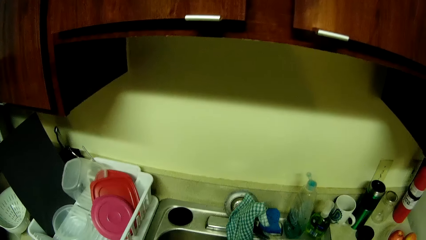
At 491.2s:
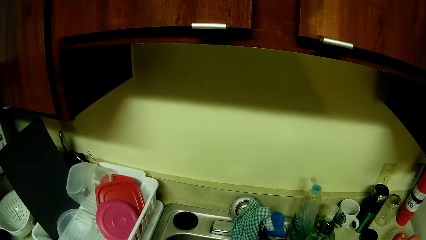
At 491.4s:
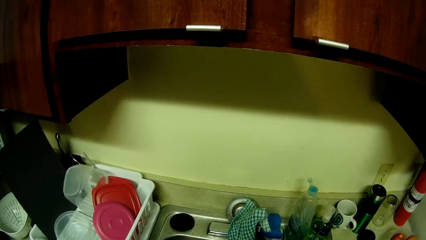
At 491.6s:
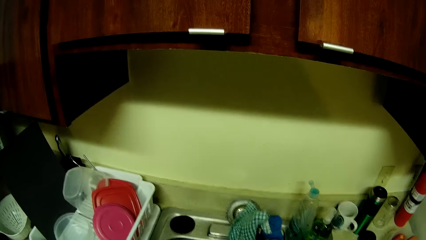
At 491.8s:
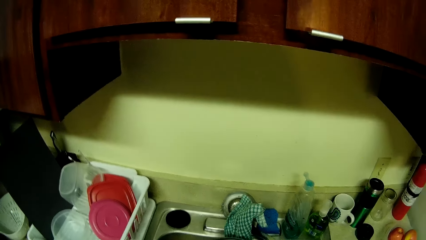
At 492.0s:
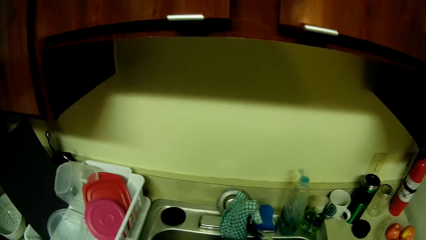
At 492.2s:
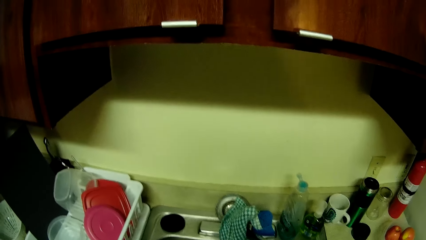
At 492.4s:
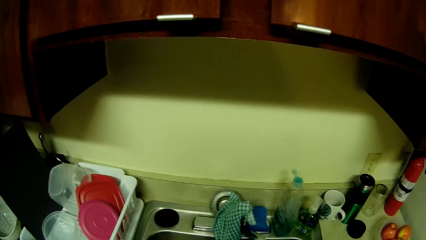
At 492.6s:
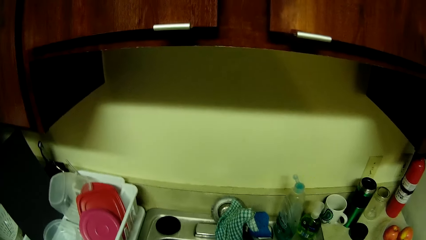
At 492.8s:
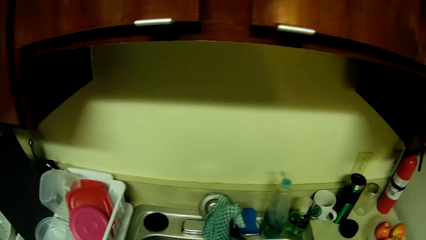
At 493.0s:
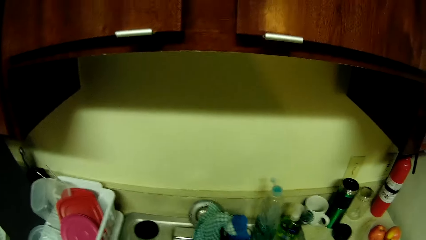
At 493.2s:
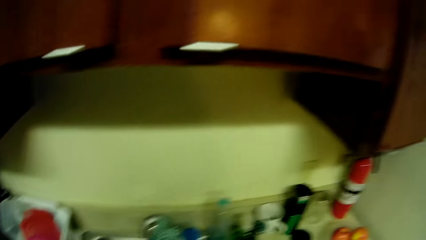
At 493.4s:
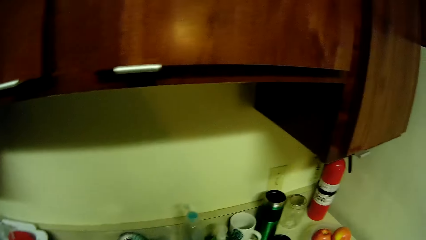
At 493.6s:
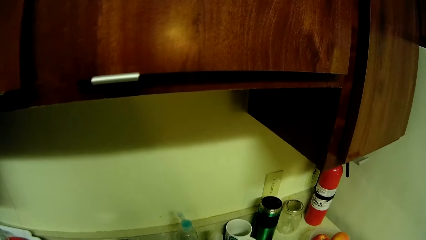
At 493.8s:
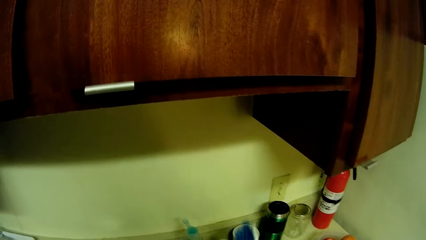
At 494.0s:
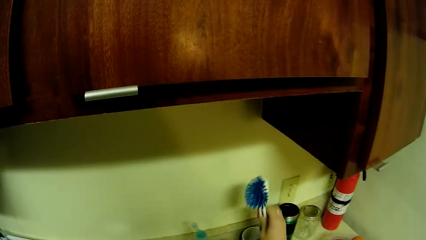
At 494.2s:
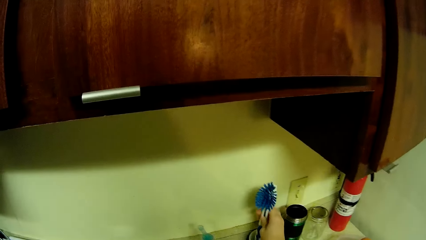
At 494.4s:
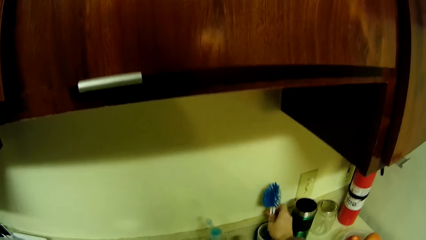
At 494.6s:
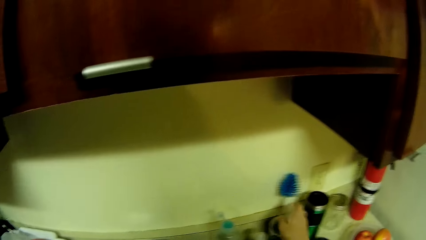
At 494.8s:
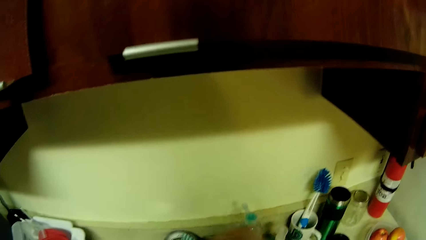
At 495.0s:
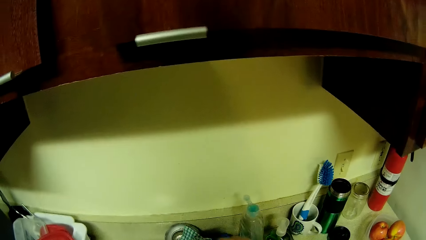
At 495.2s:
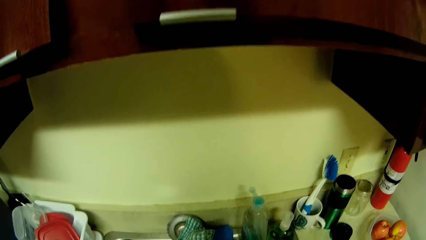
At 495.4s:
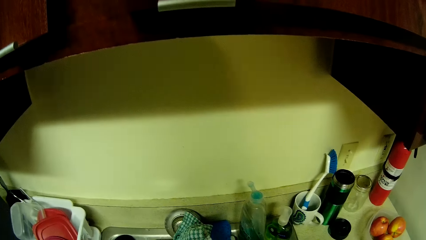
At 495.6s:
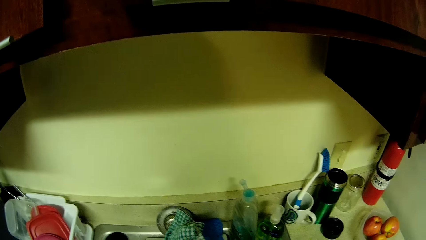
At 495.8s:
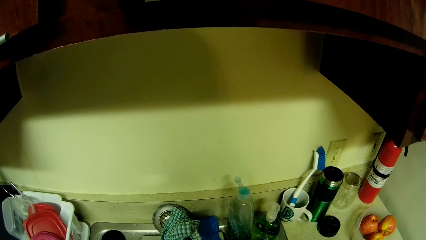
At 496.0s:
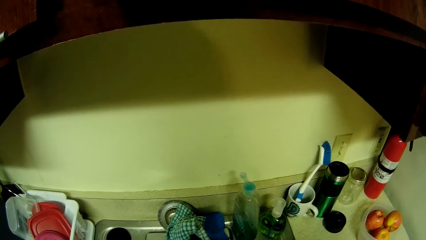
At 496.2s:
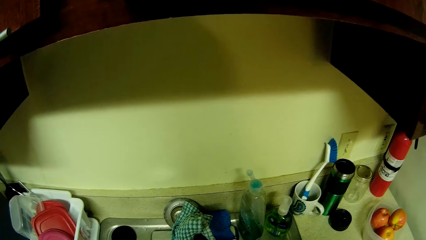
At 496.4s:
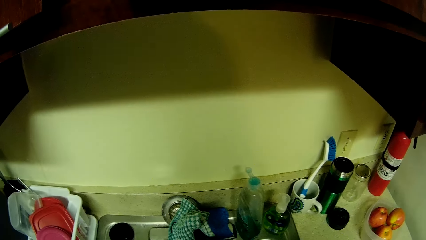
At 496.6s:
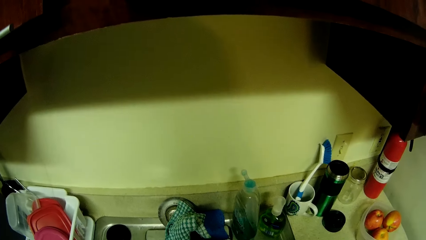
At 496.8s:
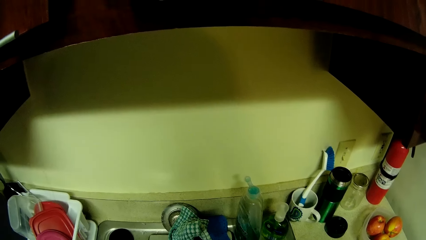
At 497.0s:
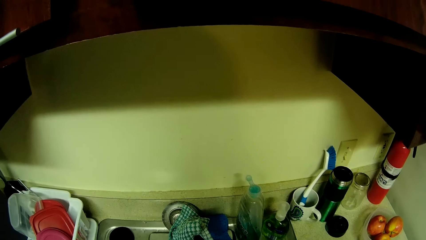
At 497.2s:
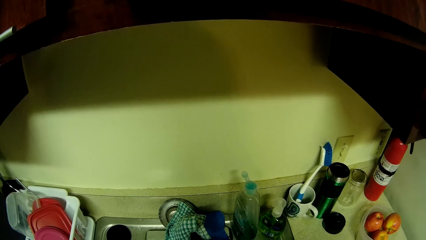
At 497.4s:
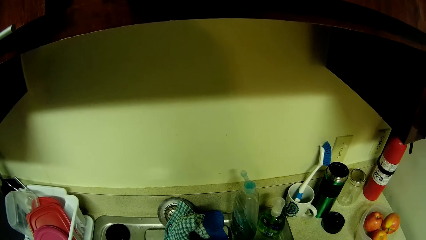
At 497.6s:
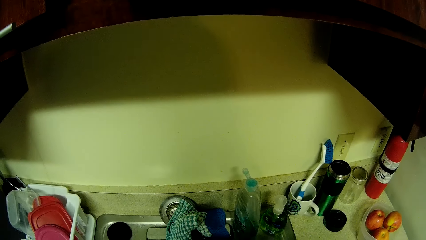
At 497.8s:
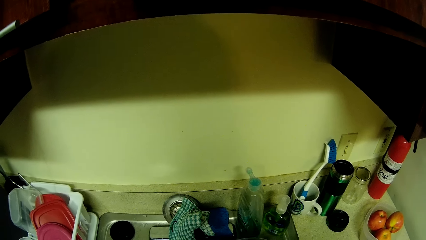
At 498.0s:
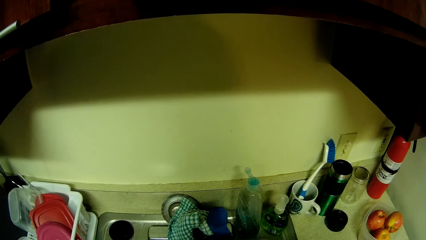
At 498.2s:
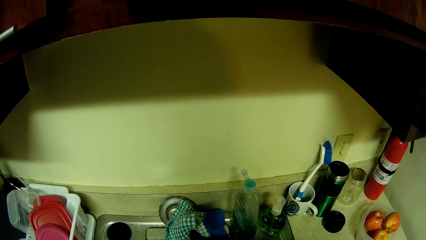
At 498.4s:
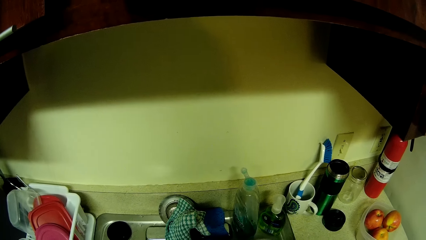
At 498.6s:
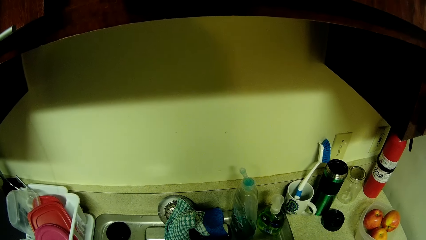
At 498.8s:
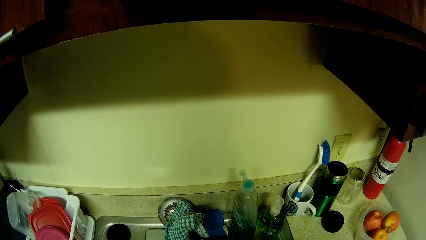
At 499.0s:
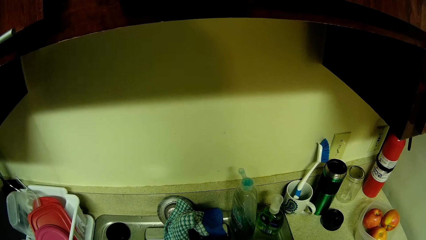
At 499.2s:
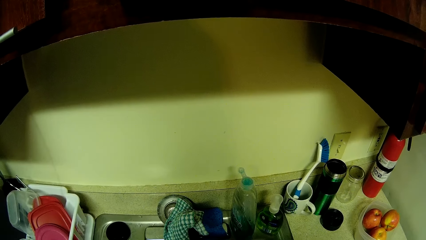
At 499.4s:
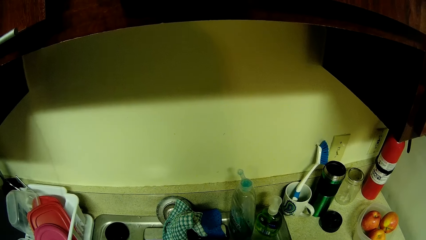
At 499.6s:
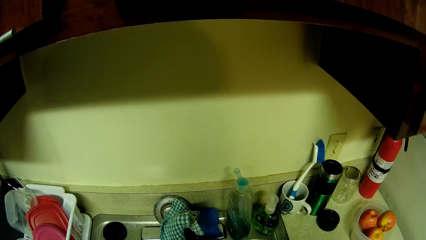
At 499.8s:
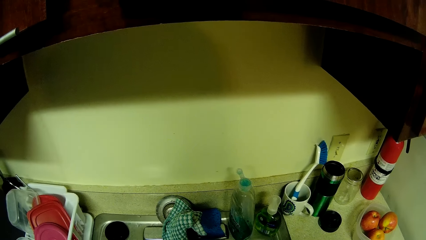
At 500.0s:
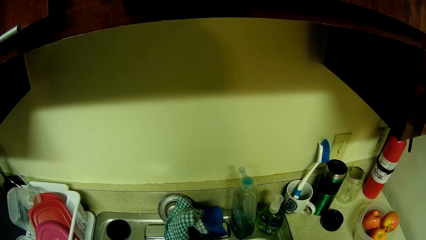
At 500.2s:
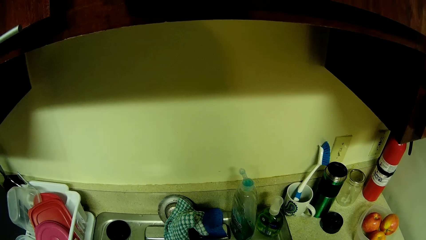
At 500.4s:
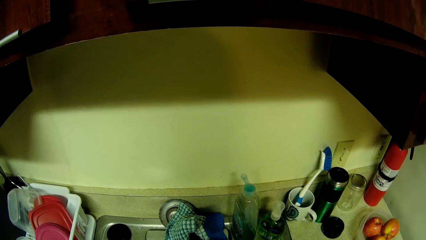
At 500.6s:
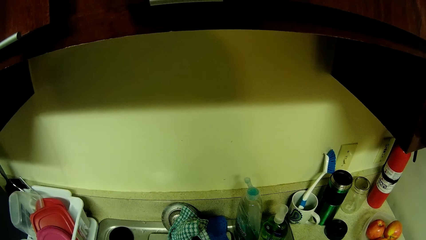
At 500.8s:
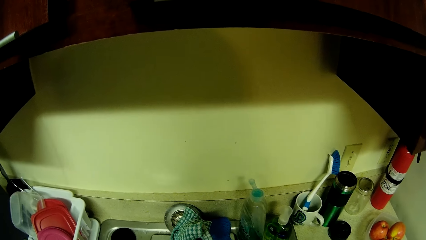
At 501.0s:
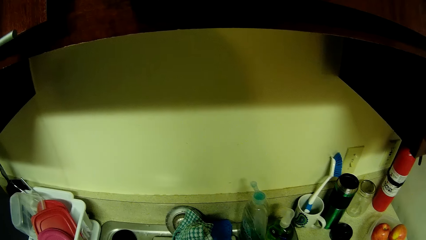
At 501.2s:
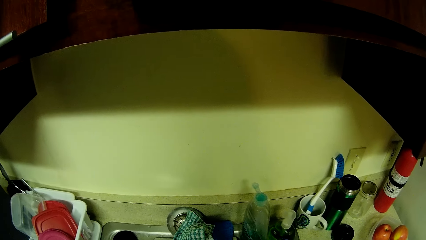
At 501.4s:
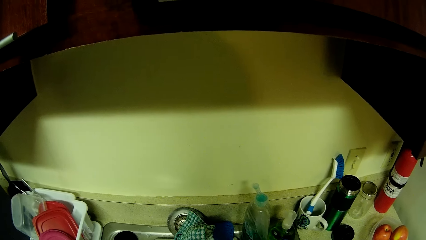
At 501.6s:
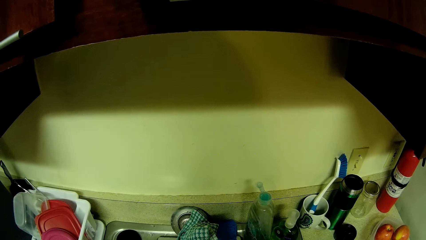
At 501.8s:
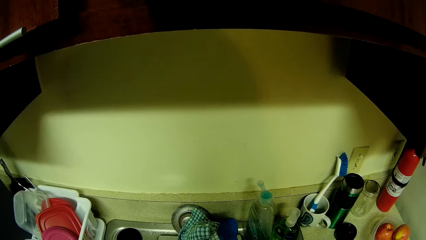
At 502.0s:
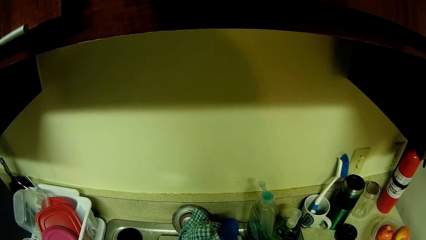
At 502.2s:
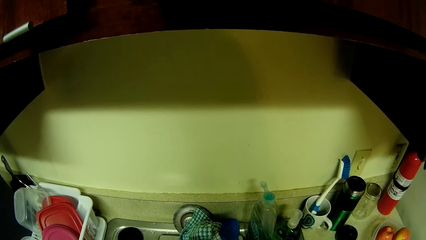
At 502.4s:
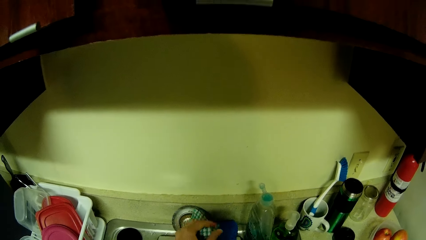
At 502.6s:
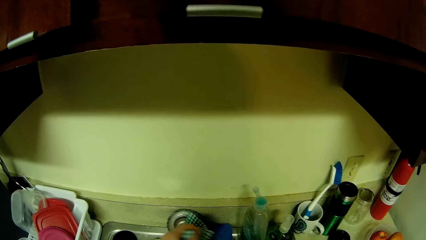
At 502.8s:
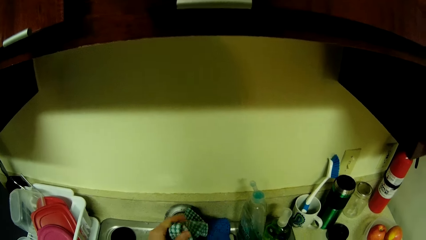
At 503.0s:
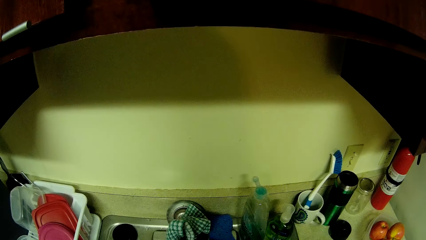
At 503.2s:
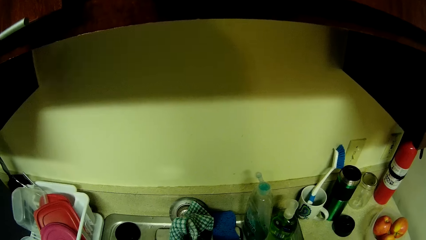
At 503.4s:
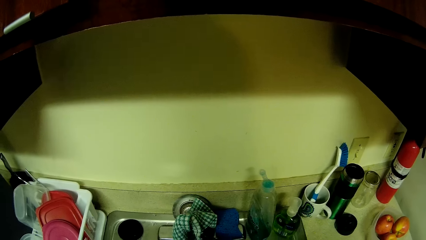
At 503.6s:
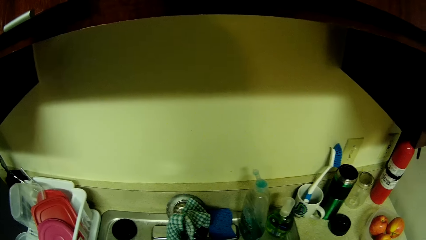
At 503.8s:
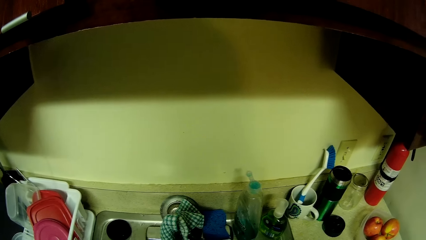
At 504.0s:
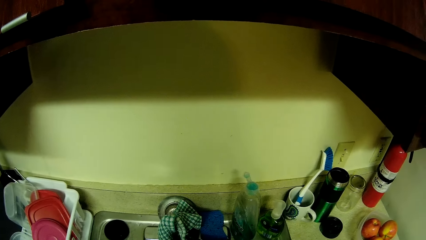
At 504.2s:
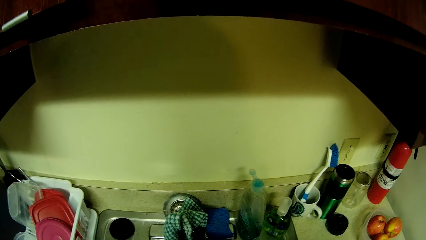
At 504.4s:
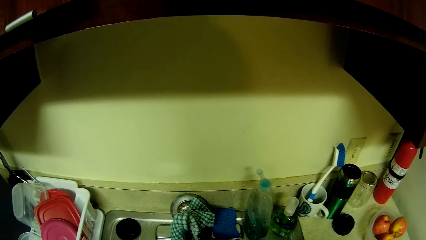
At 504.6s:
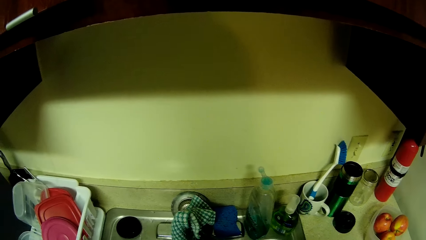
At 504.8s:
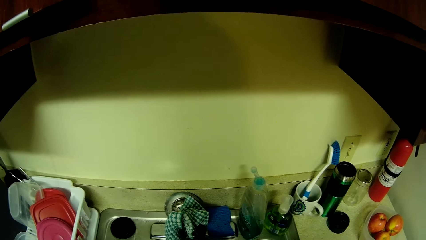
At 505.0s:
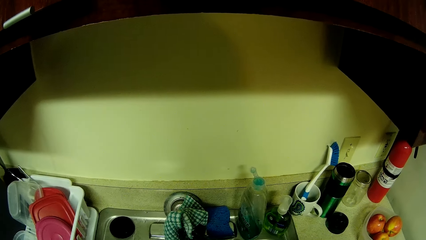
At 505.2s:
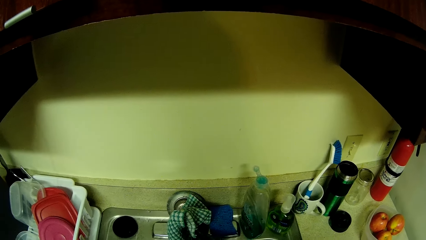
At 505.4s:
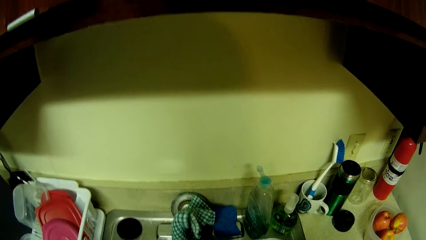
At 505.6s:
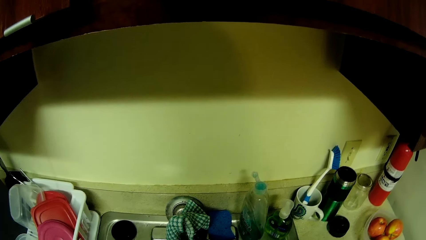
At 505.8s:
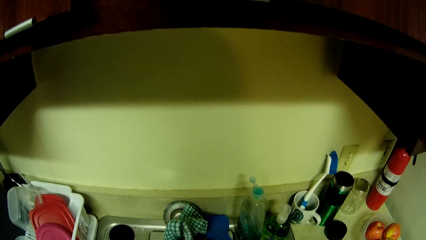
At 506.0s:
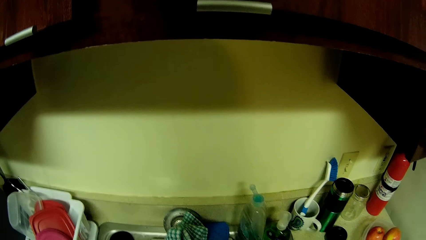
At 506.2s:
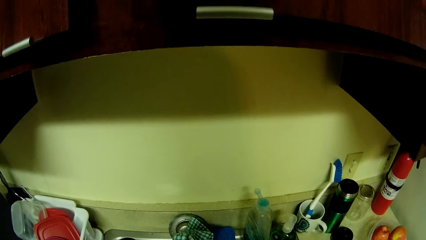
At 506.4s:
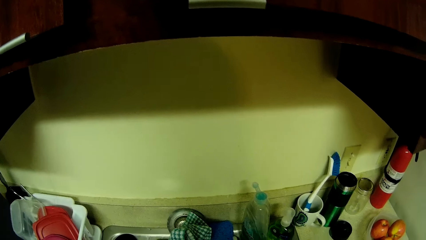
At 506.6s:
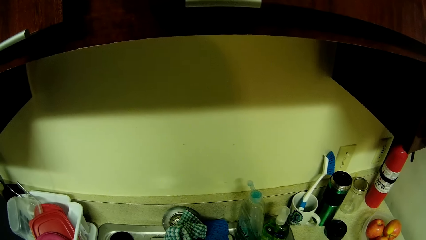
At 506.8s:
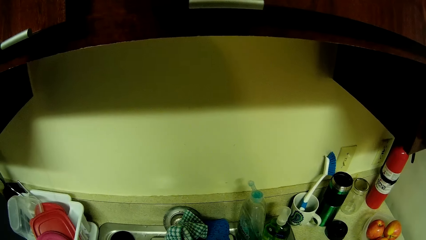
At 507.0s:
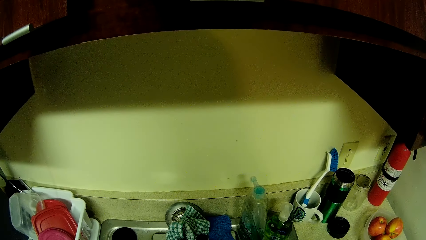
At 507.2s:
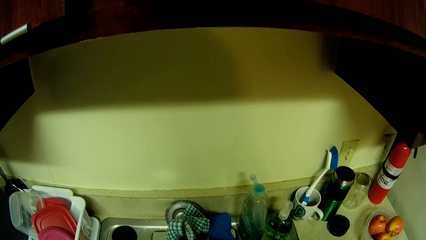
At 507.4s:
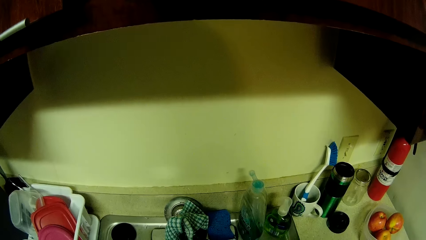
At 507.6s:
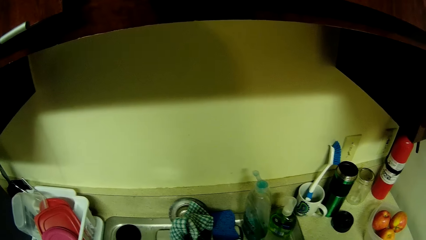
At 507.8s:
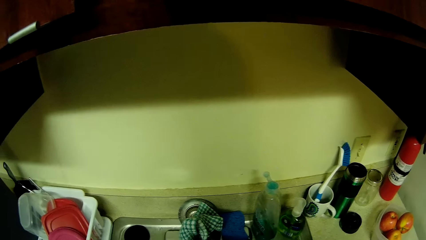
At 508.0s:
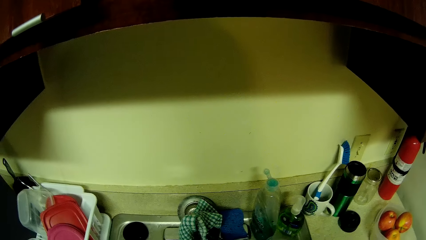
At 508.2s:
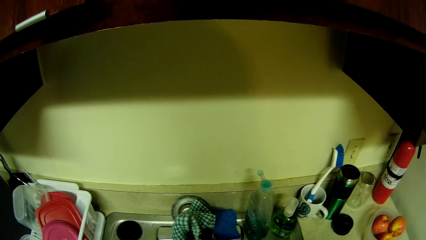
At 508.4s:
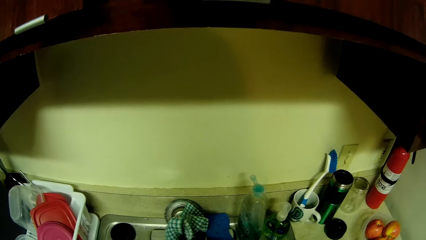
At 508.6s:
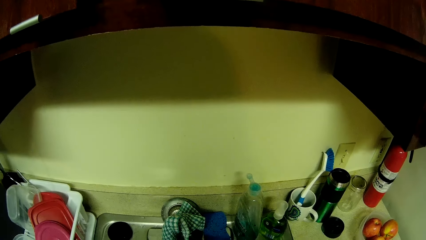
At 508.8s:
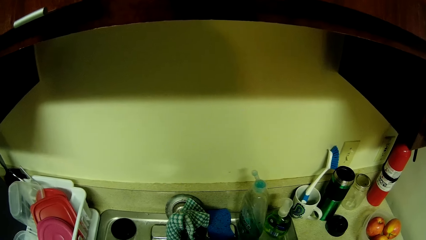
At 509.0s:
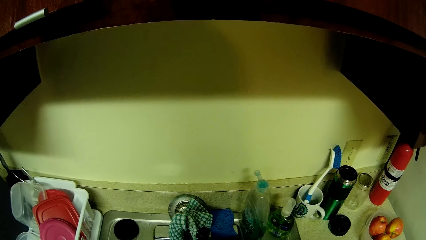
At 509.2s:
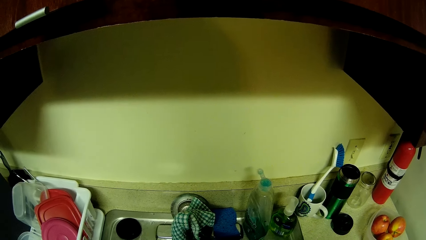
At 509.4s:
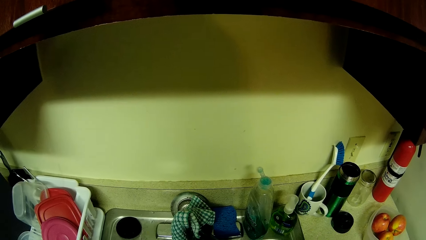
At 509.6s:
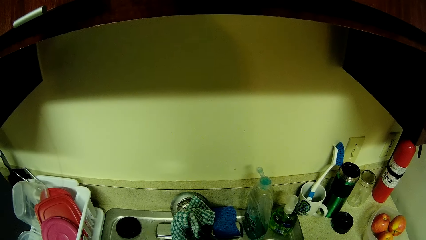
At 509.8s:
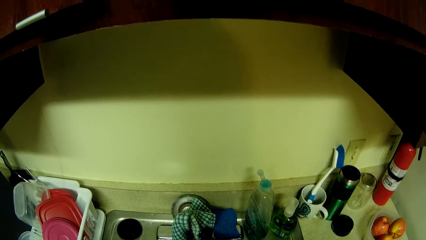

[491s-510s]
The camera wearer drops the brush inside the container. A man returns the dish brush. The camera wearer turns off the tap with her left hand.
